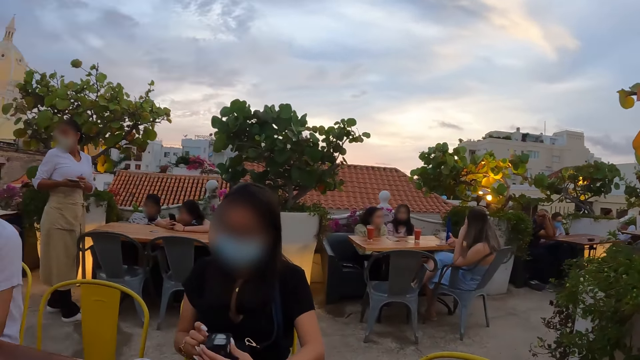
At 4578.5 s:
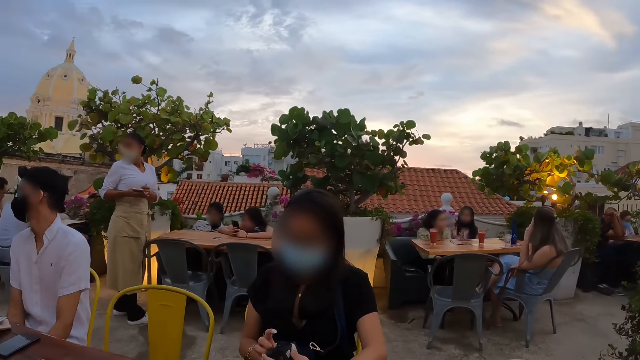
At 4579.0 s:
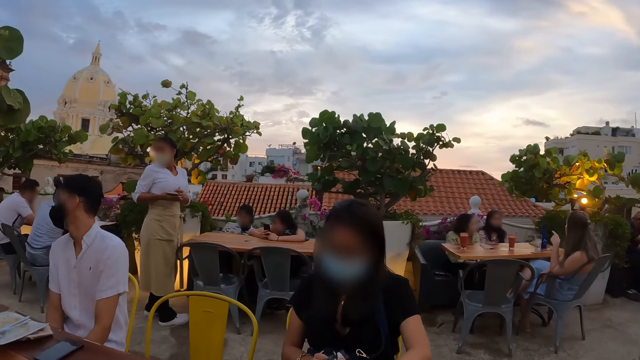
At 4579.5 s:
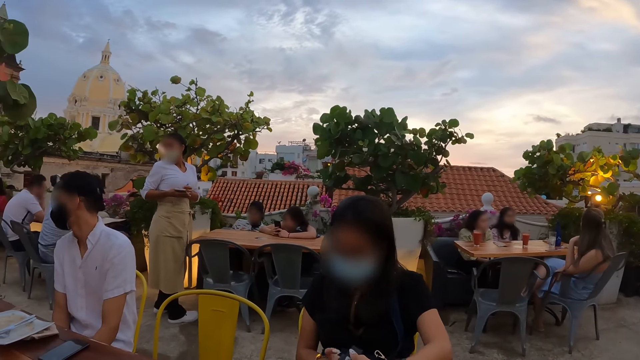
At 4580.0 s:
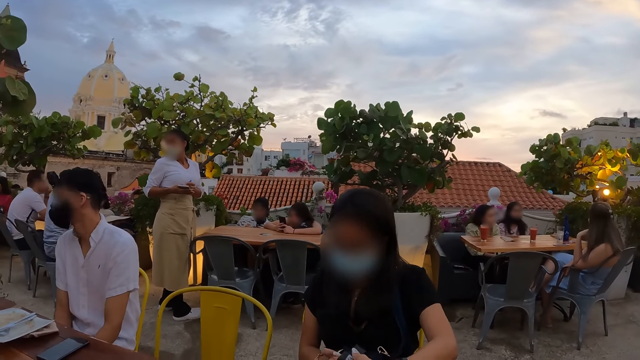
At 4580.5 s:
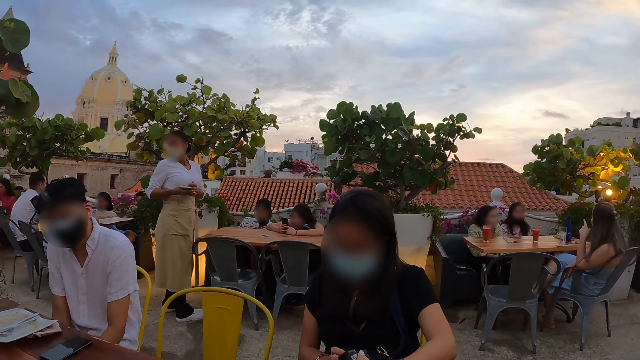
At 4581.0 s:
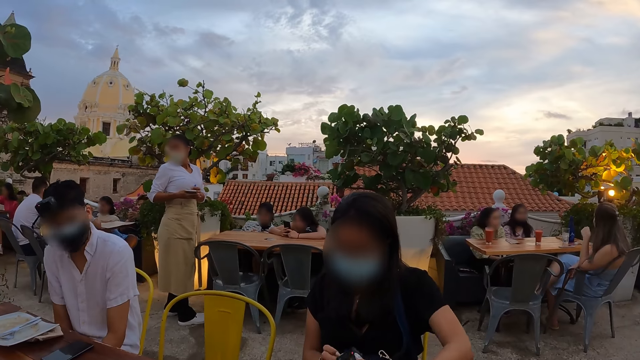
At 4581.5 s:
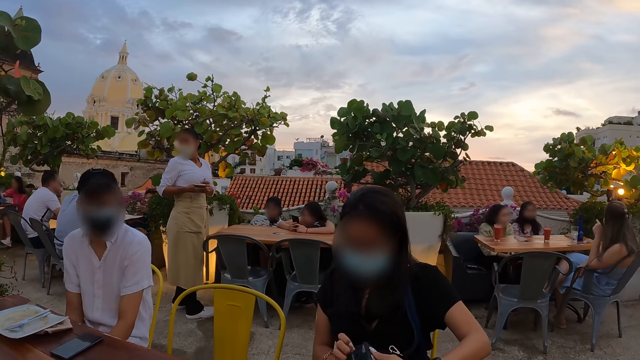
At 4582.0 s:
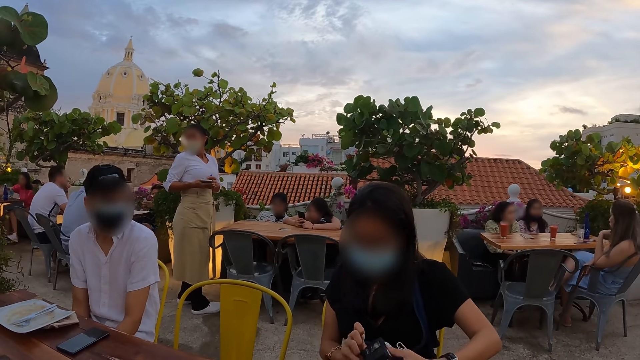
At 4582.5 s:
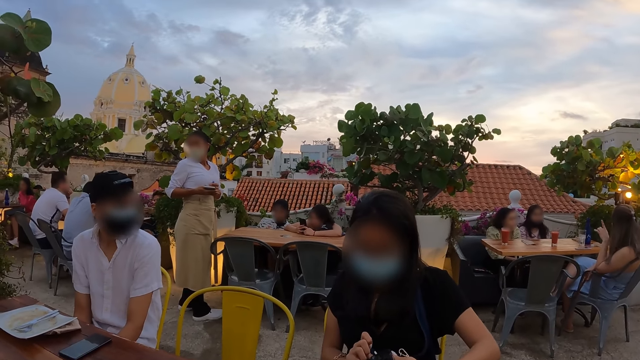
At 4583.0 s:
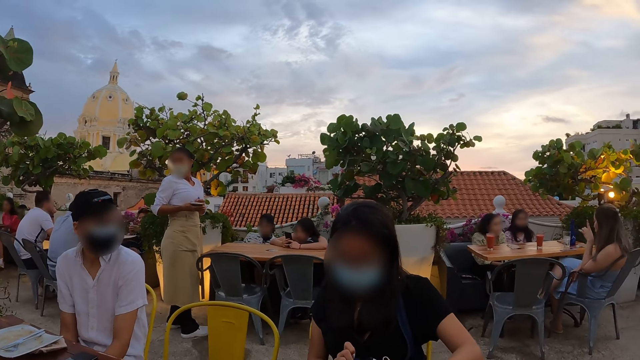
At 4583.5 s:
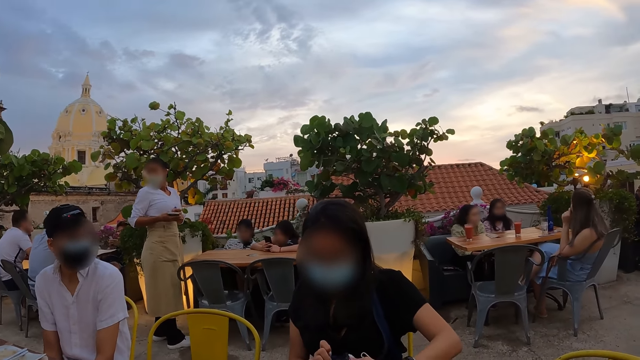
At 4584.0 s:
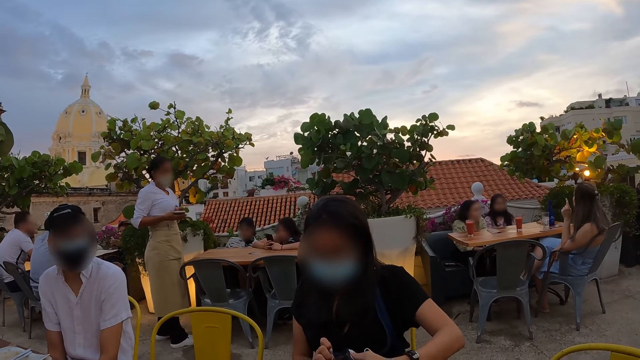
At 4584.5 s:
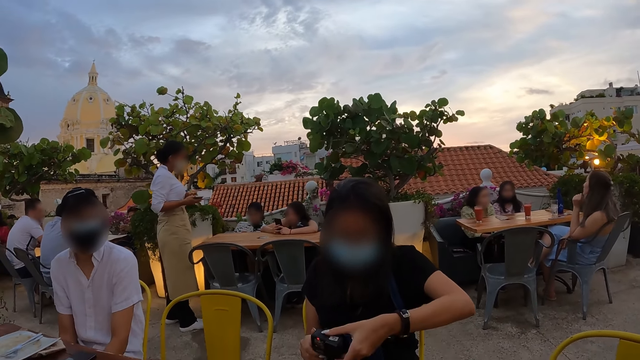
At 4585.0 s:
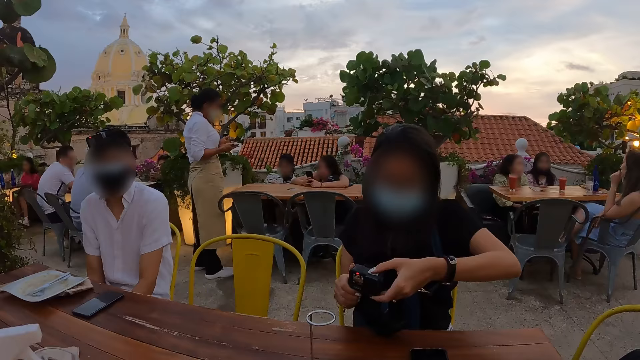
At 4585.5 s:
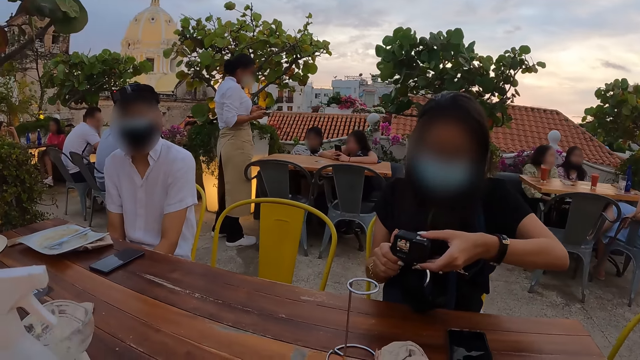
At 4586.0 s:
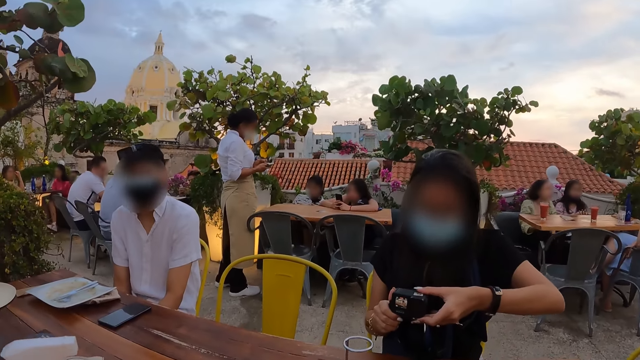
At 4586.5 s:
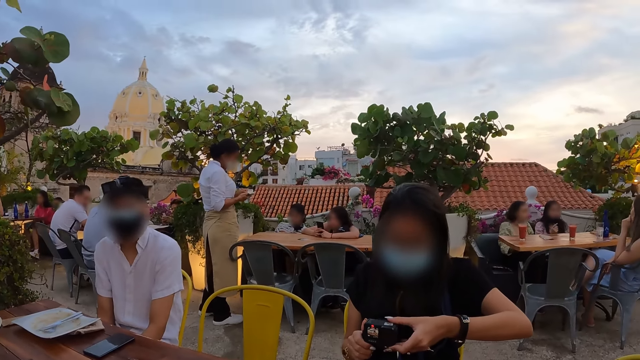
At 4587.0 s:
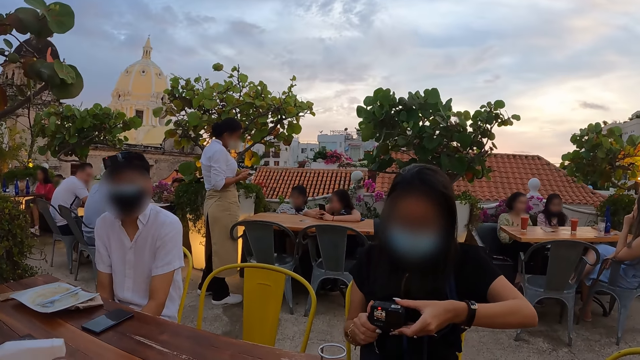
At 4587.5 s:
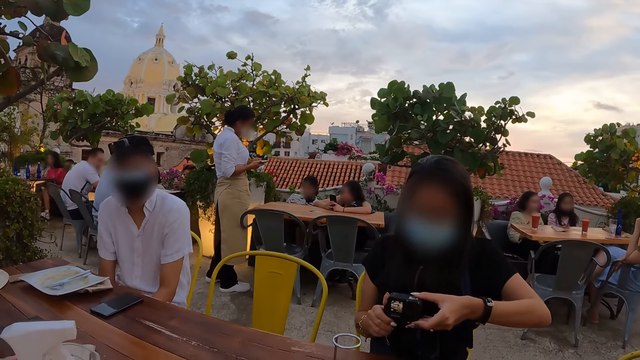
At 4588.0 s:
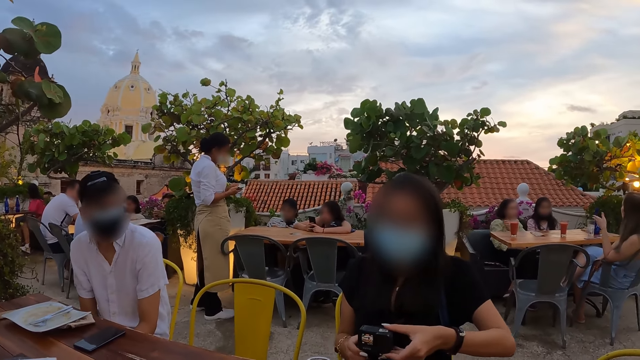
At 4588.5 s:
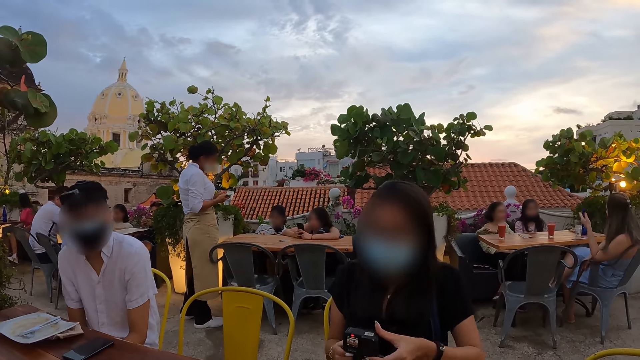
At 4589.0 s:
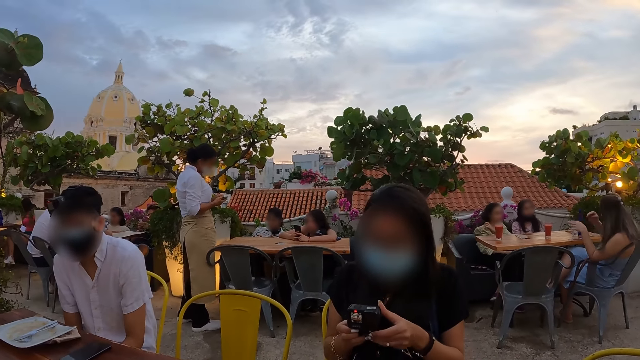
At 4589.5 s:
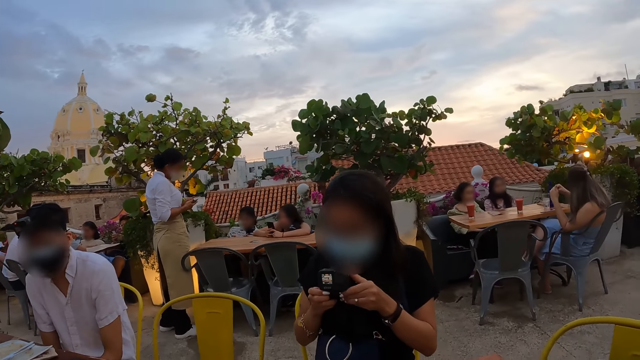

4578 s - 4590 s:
A woman holds the camera with both hands. The camera wearer looks at the camera.

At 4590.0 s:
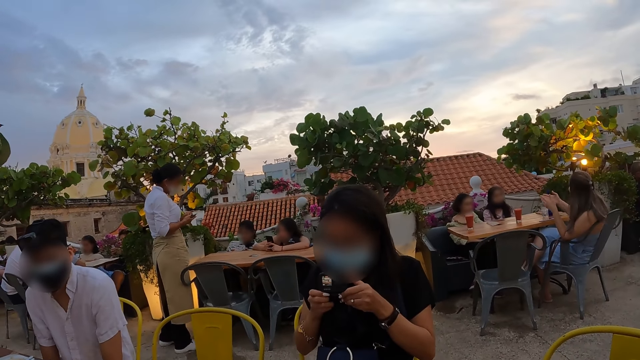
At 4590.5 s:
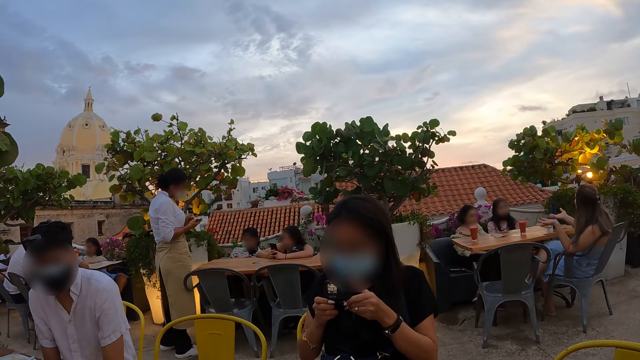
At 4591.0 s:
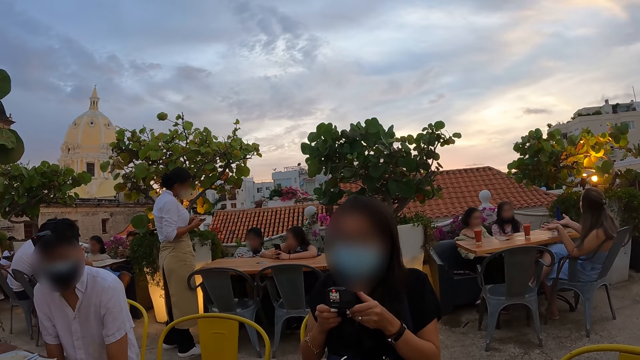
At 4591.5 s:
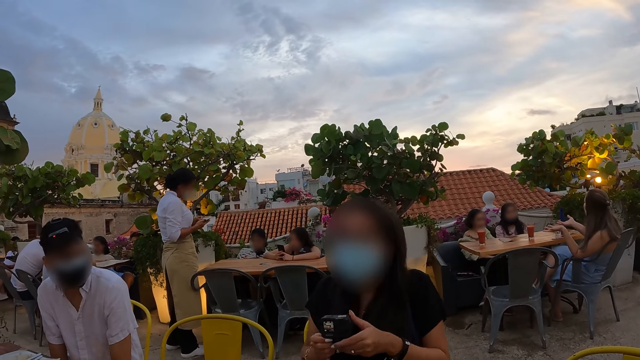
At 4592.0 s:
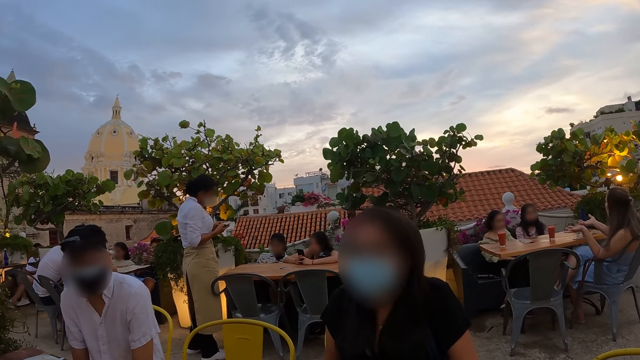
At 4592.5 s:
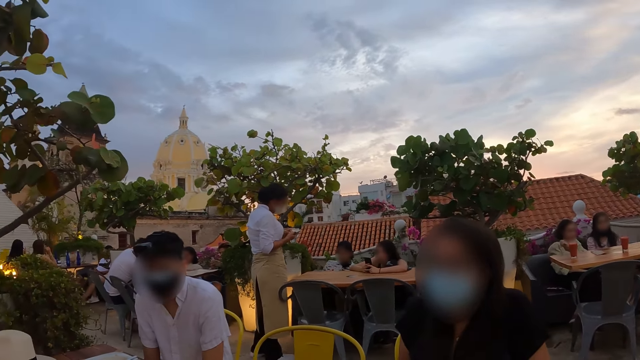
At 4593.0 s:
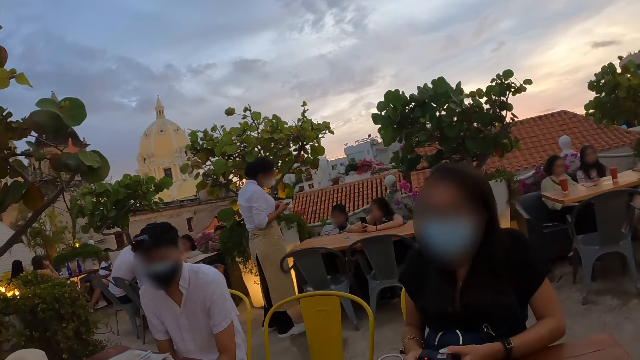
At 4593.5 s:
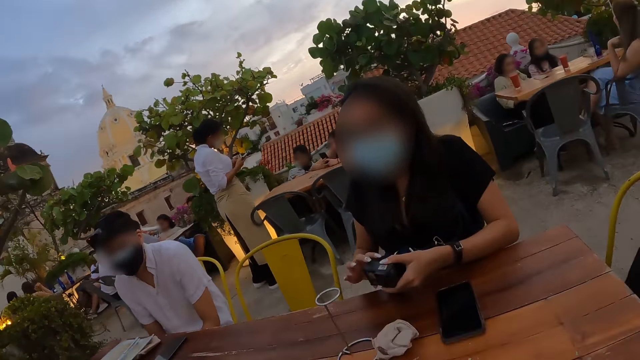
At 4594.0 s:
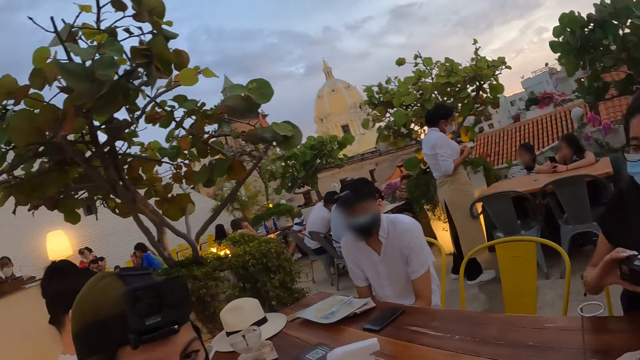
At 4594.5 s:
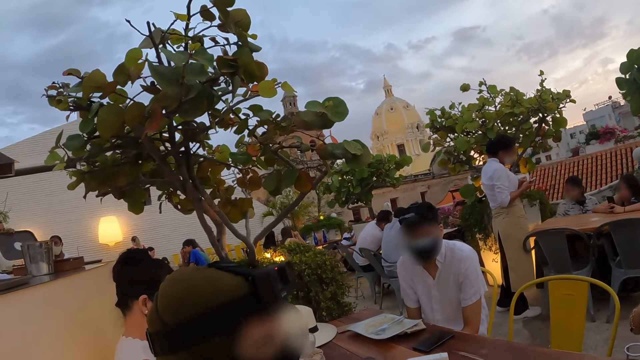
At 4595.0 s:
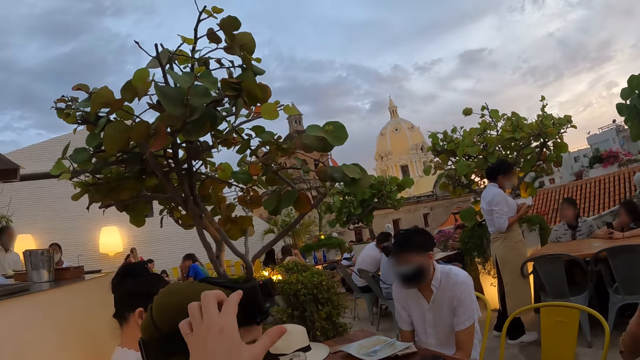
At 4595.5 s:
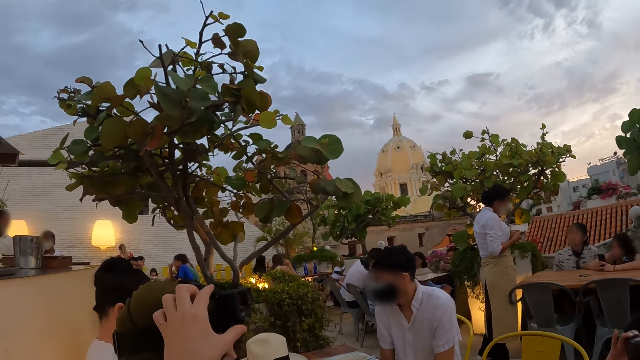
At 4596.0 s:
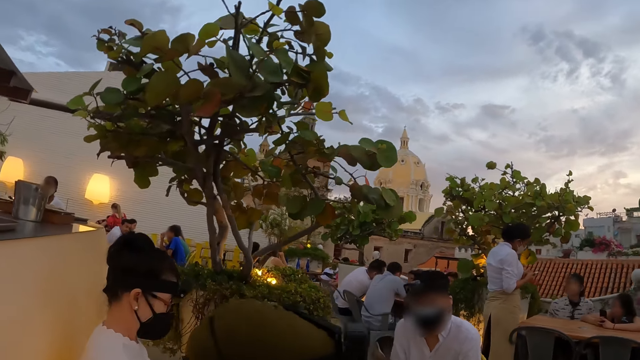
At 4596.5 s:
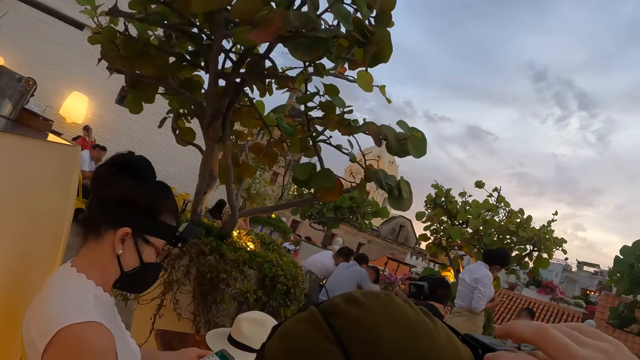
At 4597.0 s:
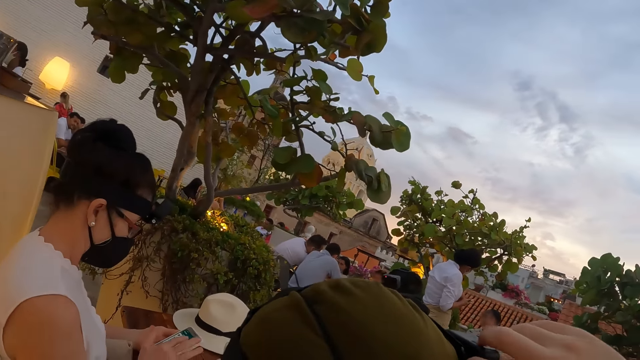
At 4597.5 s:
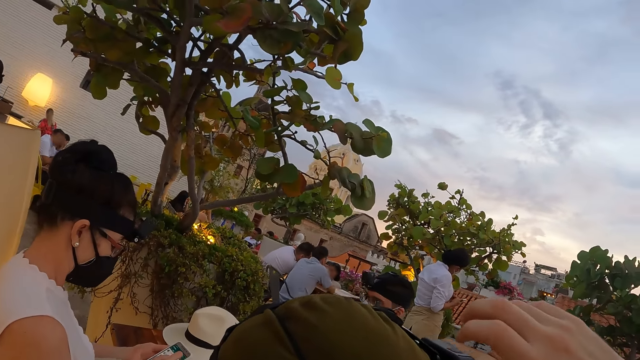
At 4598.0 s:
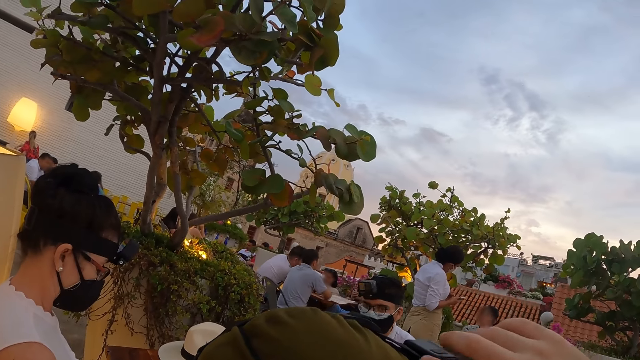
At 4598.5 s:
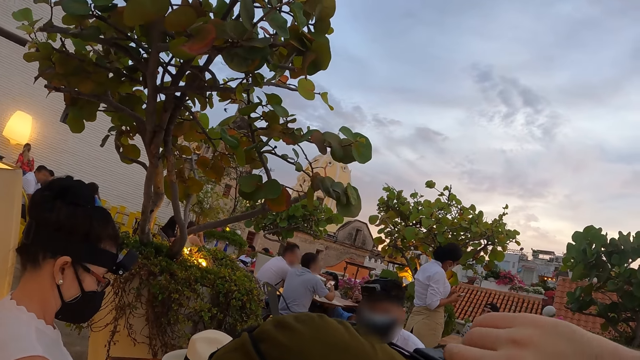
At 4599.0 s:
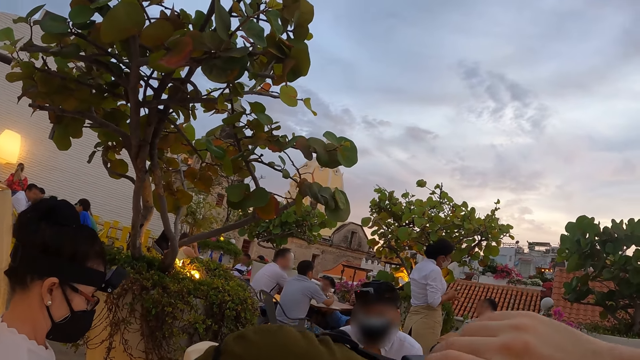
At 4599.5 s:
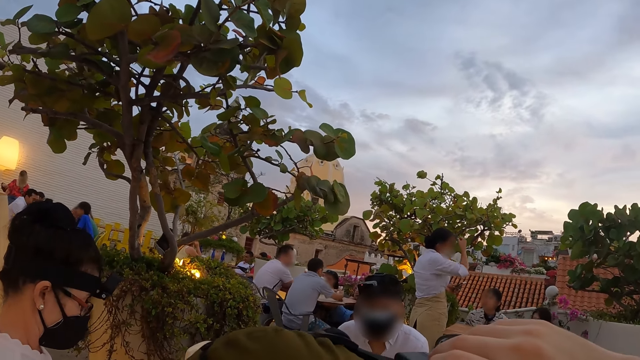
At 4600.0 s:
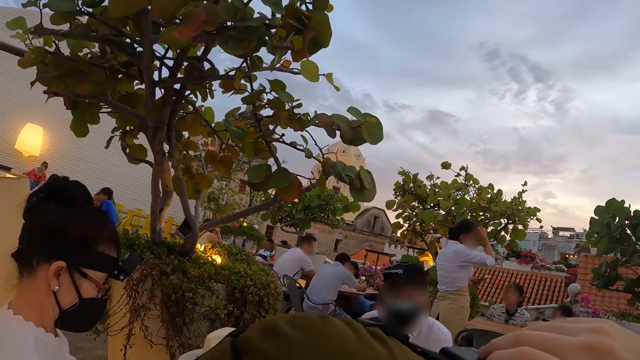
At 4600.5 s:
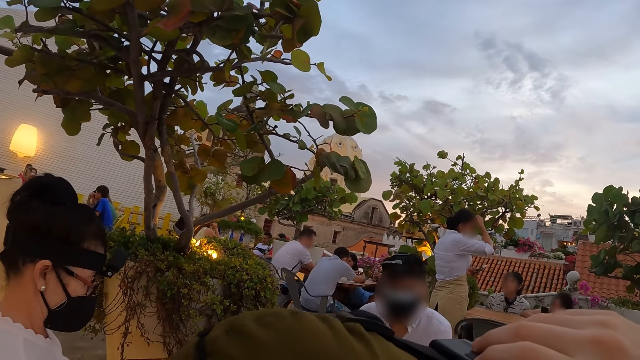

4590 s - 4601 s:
The camera wearer looks around the park. He adjusts a camera on the head of a woman with his left hand.
